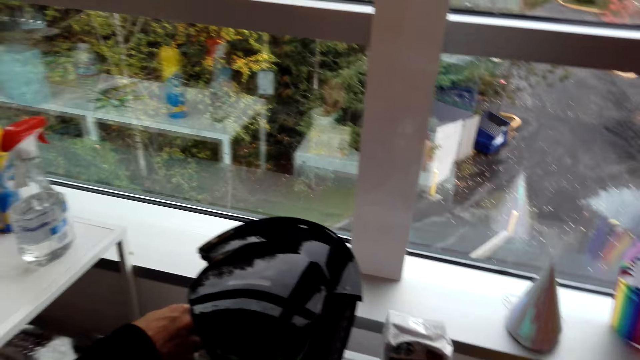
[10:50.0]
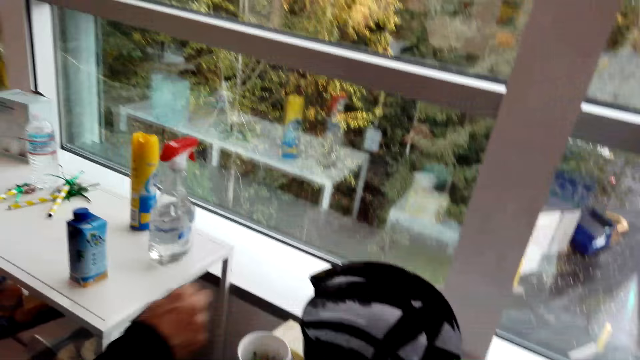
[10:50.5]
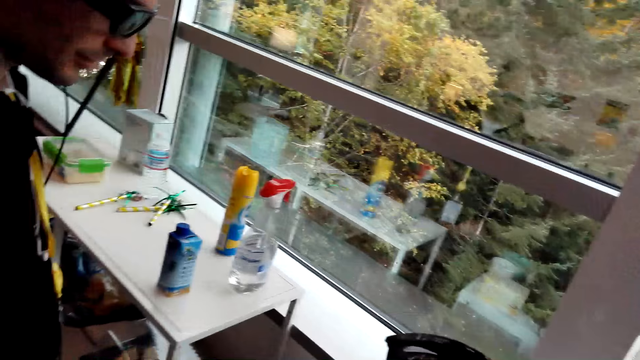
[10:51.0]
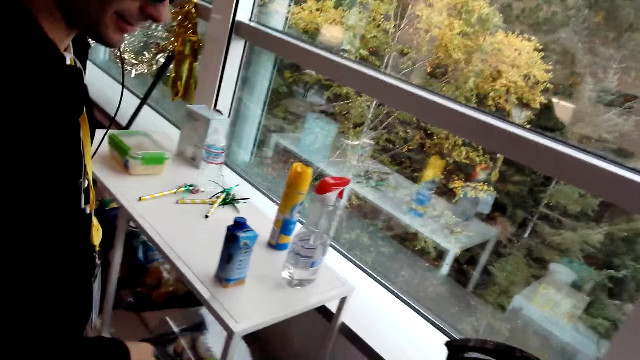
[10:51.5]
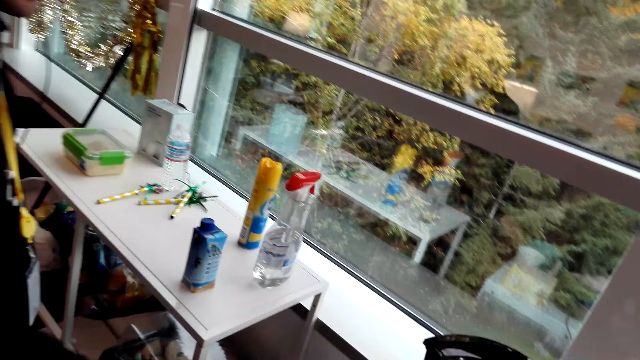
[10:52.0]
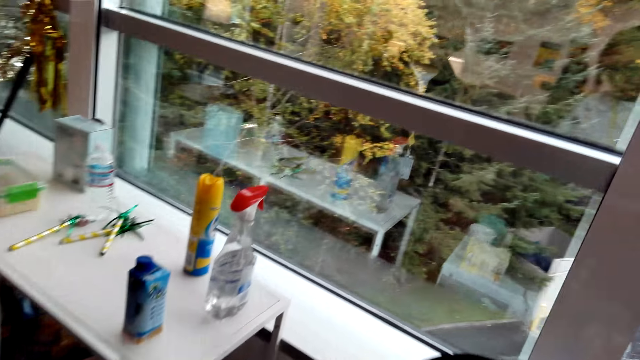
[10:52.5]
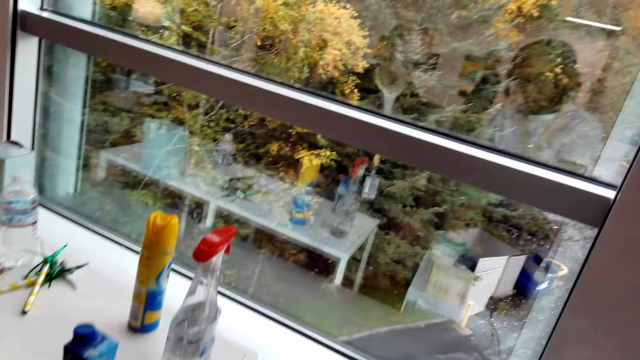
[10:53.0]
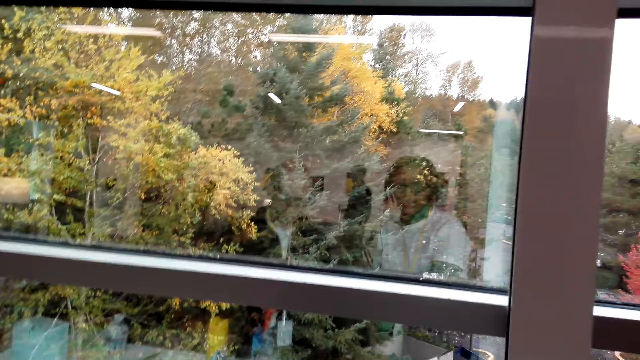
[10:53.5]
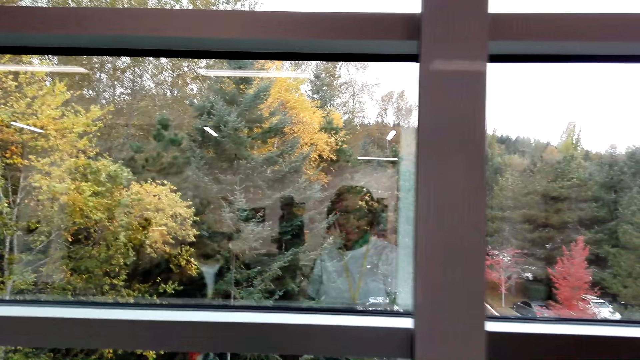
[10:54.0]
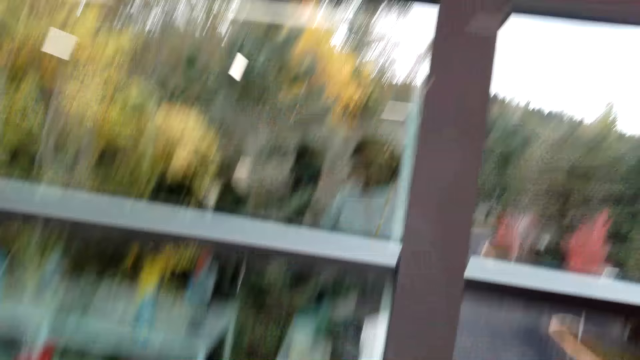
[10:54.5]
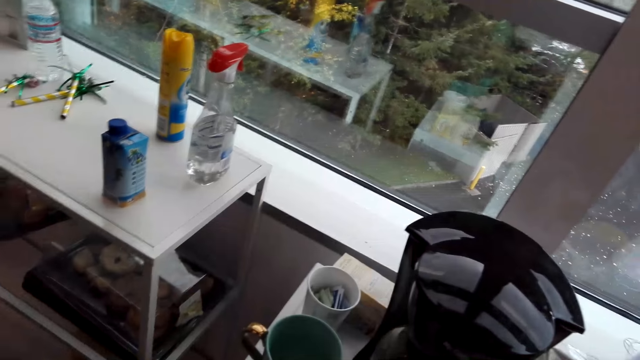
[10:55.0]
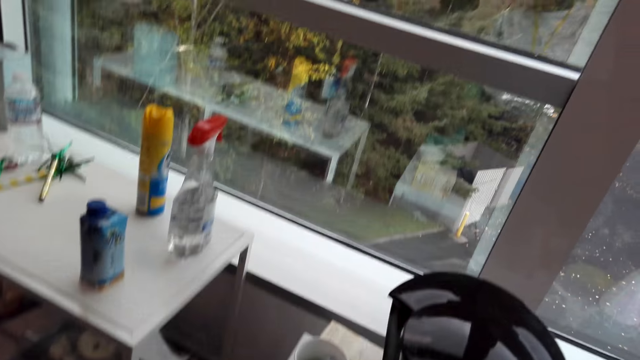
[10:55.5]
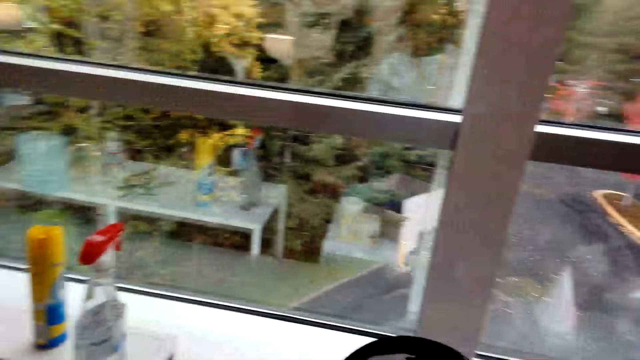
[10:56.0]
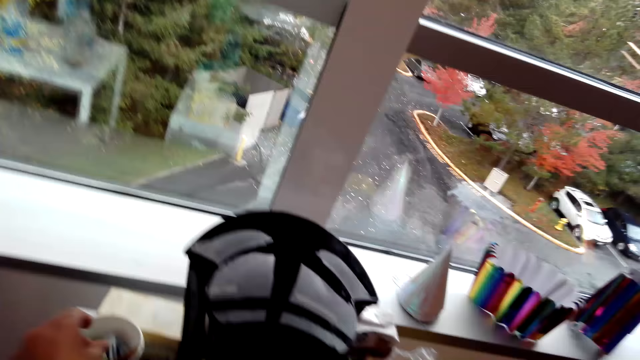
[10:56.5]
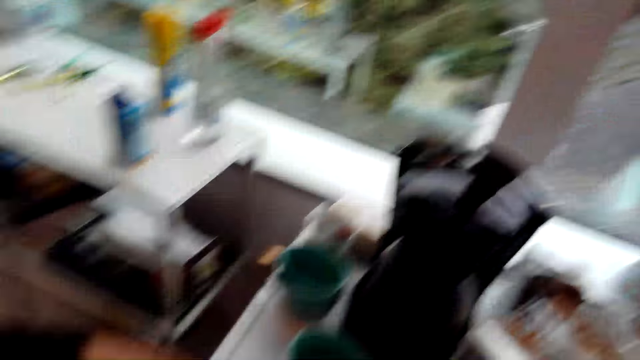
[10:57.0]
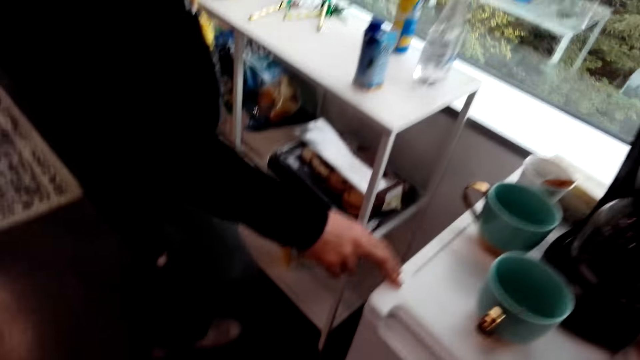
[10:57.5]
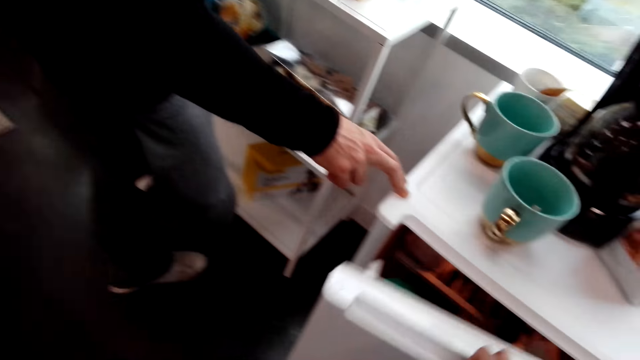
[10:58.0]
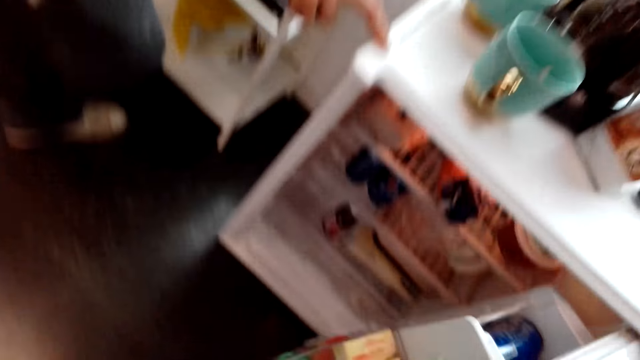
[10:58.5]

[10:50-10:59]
The man moves the hand on the cup and rests the hand on the table. The camera wearer opens the fridge.

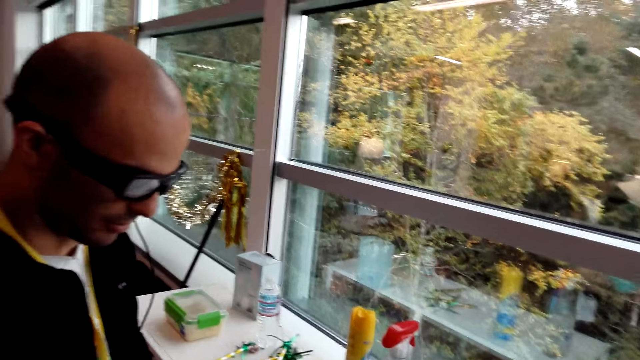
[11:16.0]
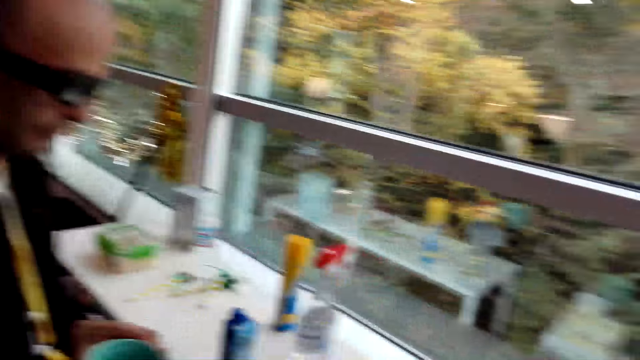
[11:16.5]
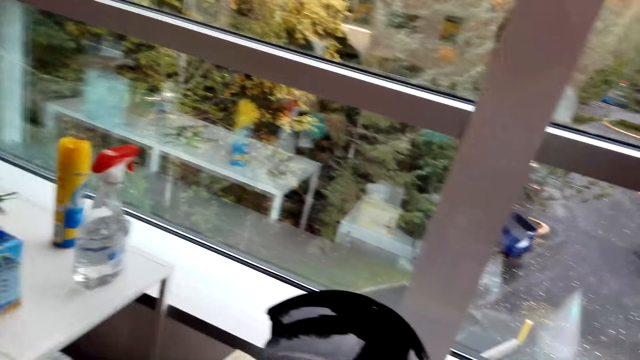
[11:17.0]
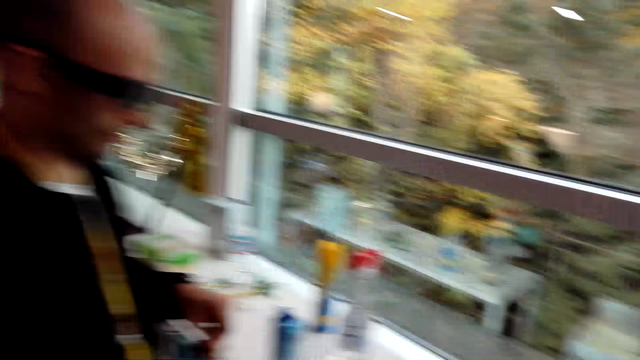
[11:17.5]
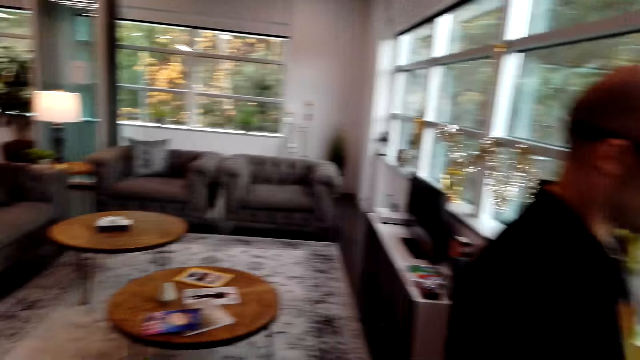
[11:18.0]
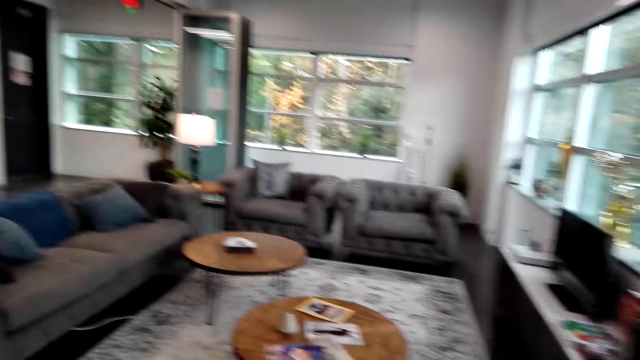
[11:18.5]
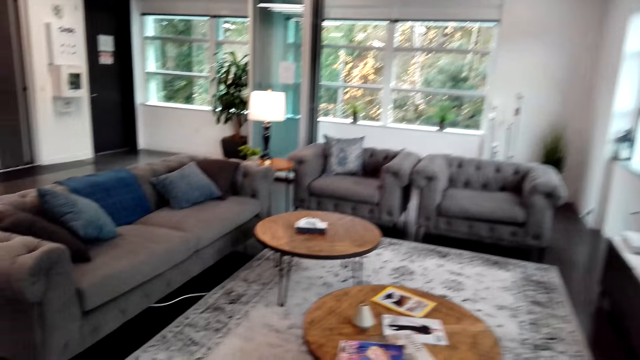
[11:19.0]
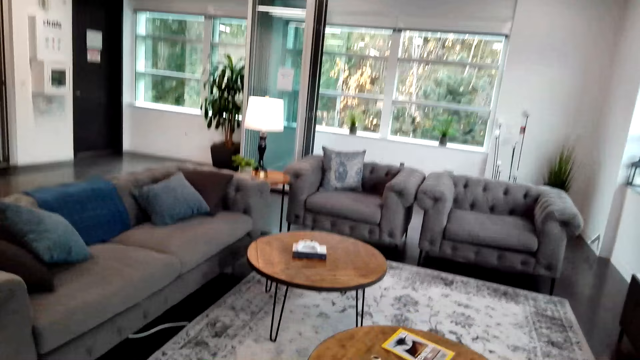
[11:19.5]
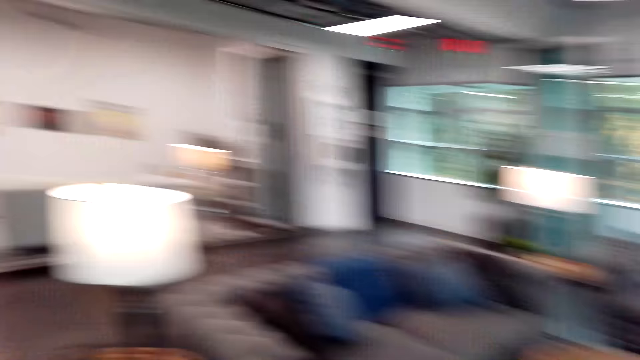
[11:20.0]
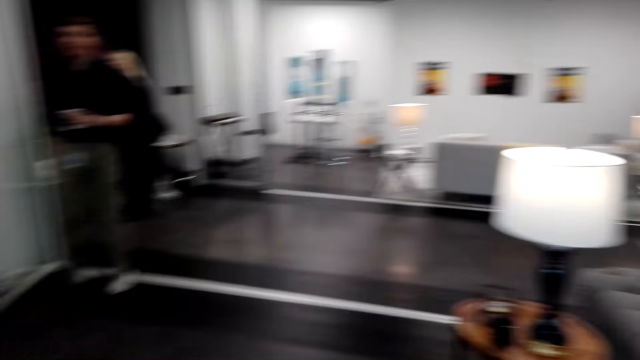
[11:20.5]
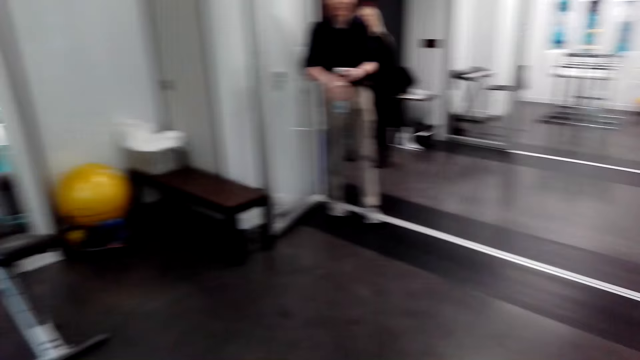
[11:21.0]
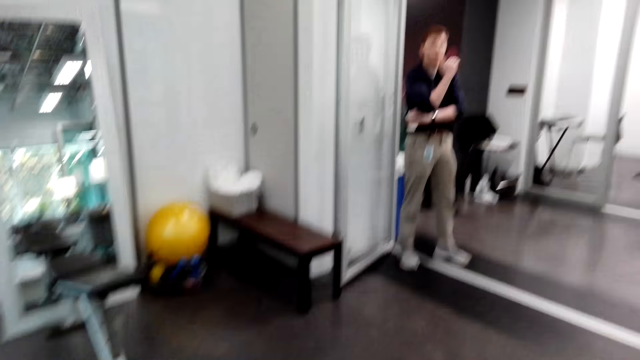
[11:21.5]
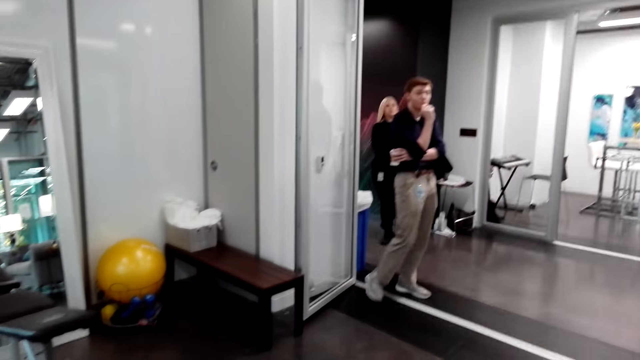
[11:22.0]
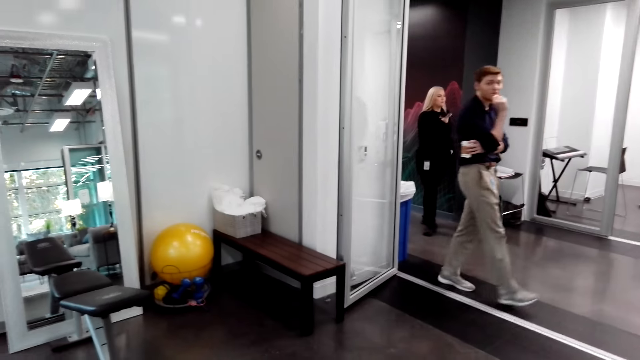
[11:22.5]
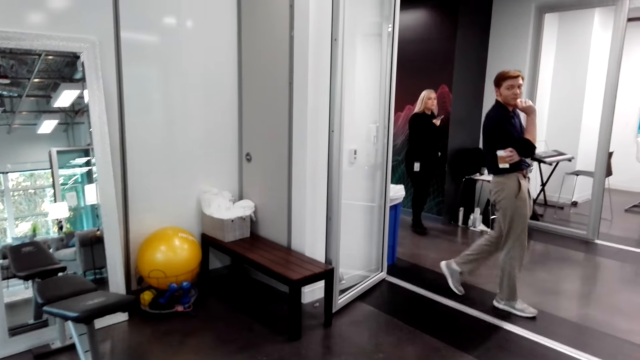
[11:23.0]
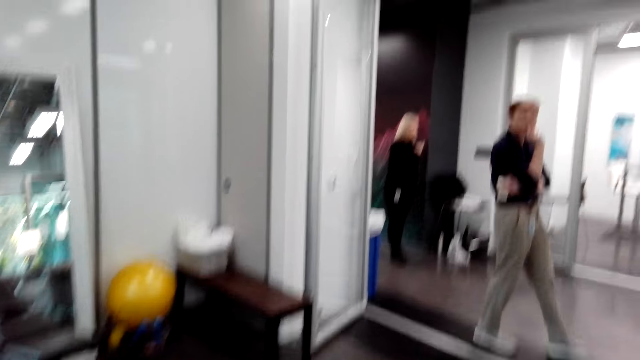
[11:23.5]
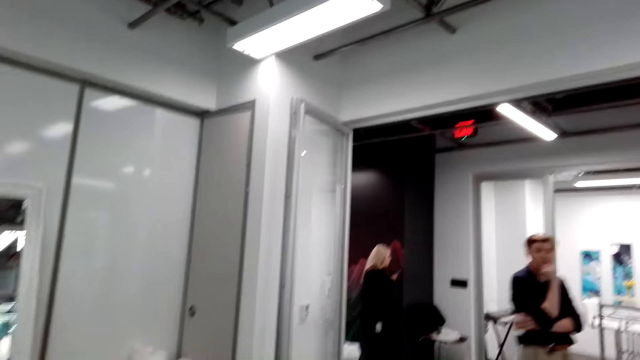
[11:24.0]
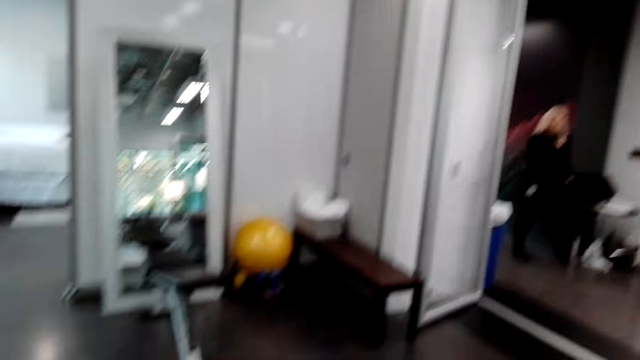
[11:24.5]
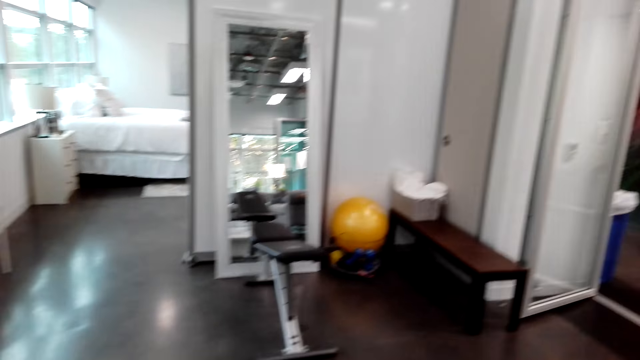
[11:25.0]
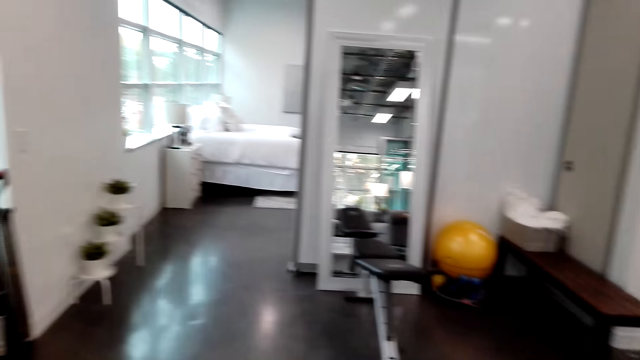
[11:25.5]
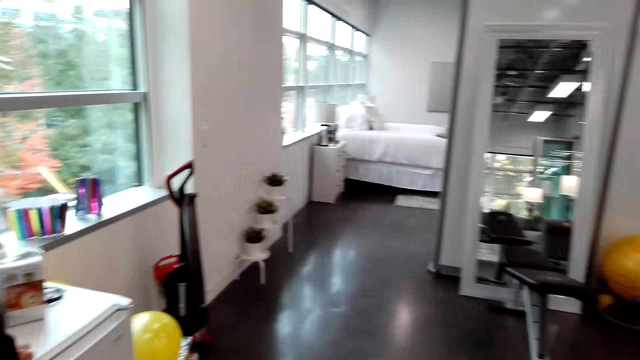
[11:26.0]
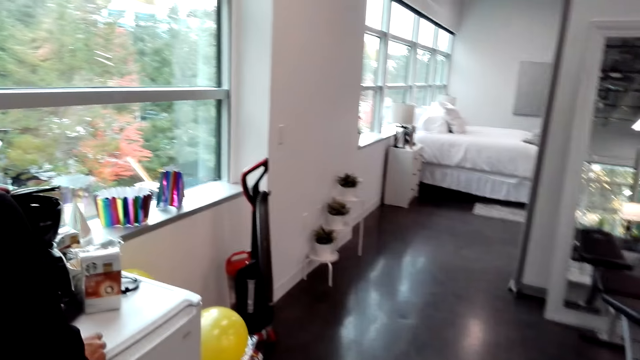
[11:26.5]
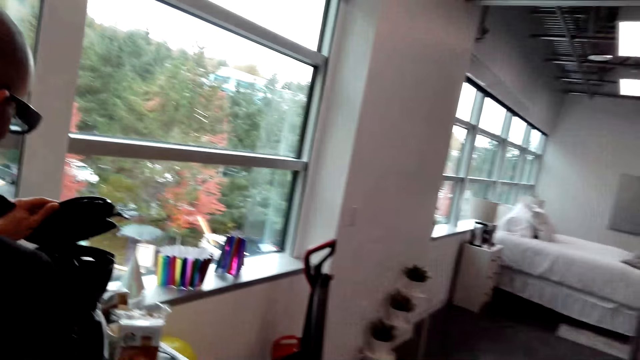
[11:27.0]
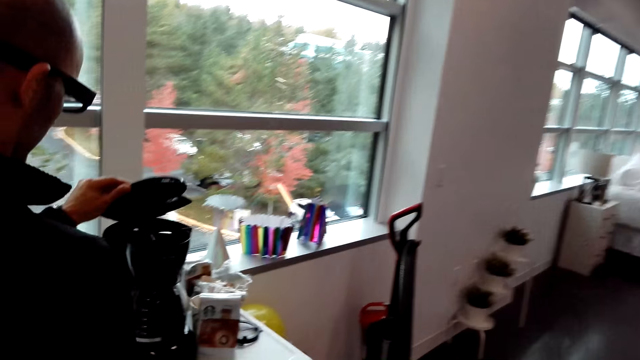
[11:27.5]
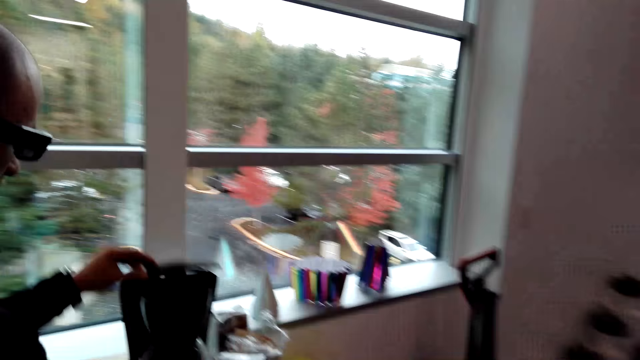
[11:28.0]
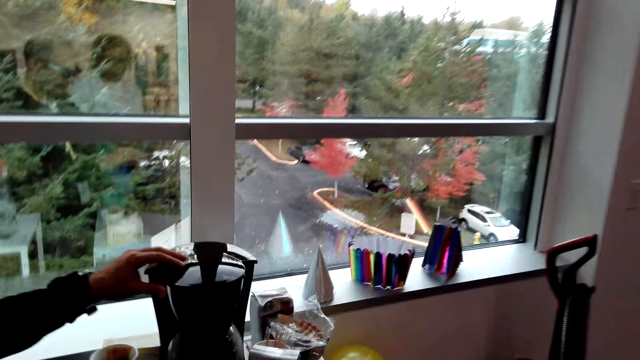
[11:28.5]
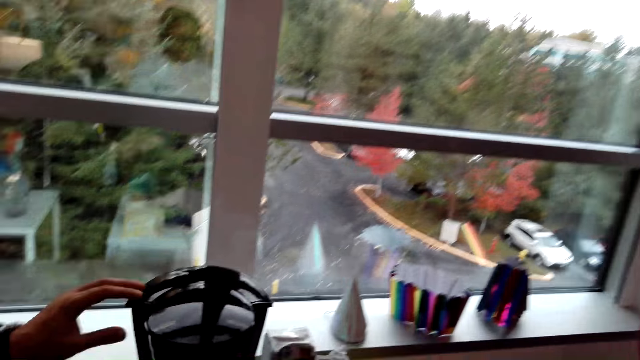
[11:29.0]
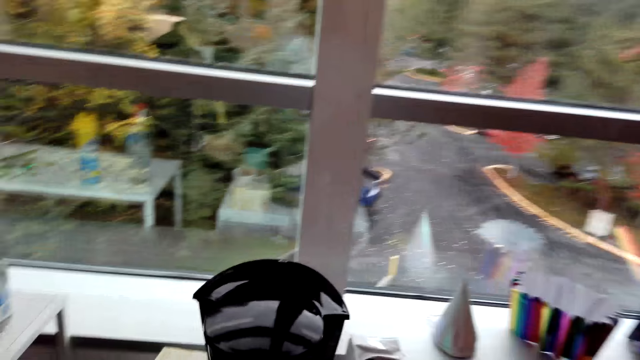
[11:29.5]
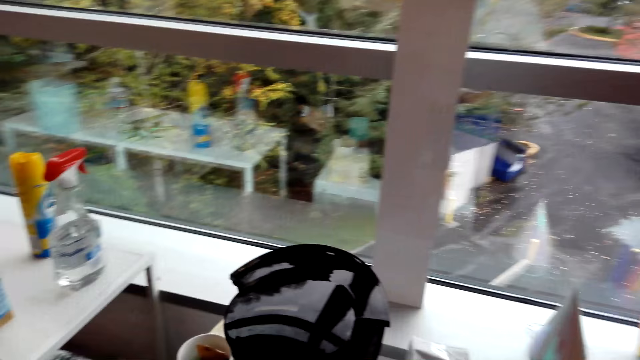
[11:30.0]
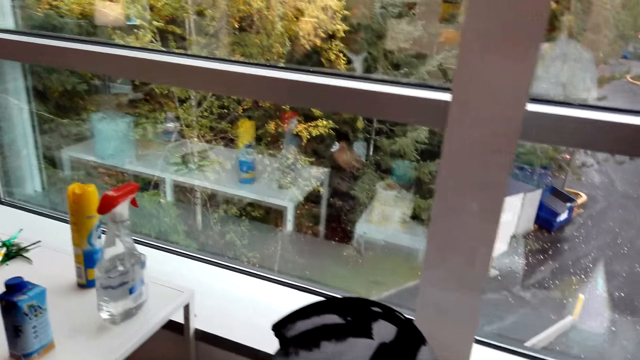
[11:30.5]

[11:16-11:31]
The man holds the cup of coffee. The camera wearer stares at the chair. They walk around. Another person moves the hand to the chin and walks on the floor. The man opens the electric kettle or coffee maker. The camera wearer closes the coffee maker. The man closes the electric kettle.
